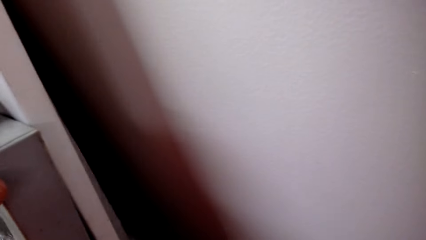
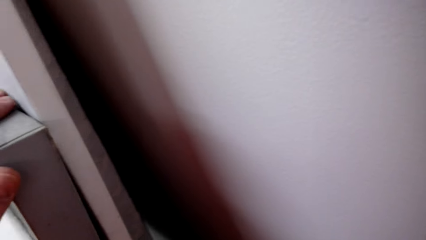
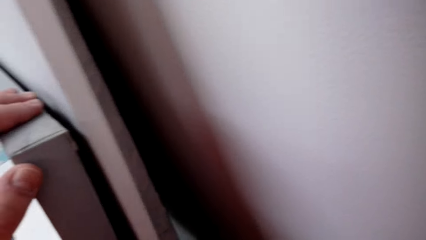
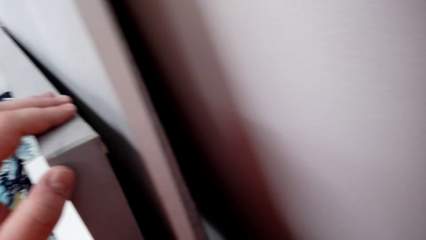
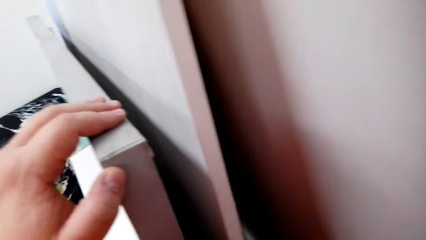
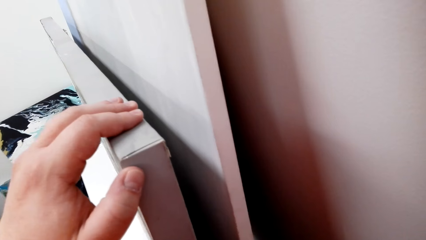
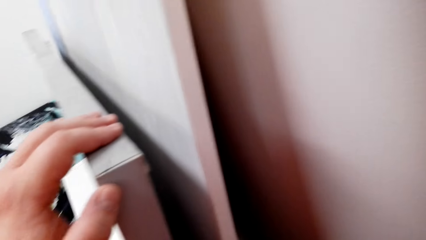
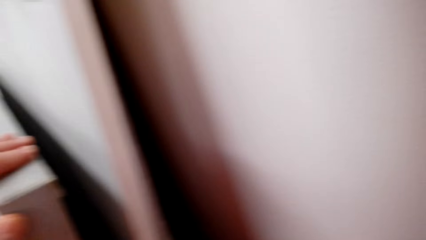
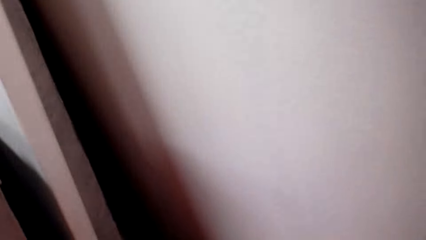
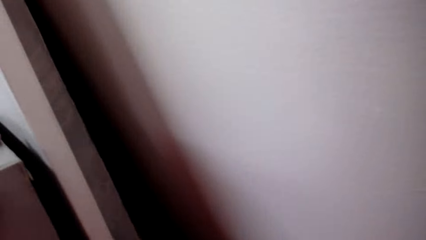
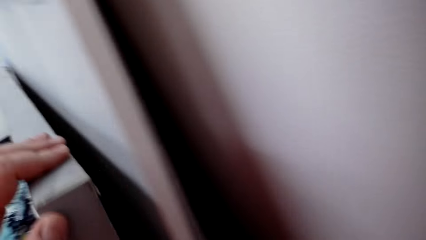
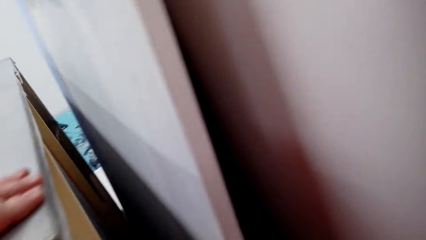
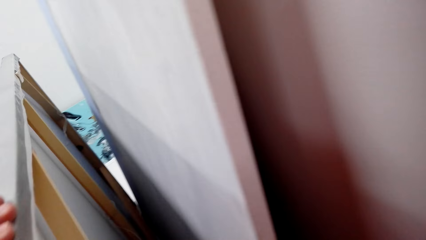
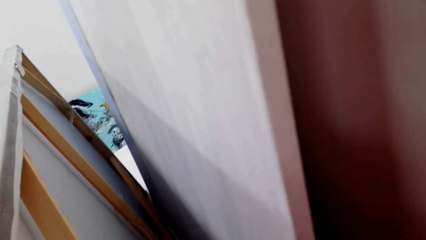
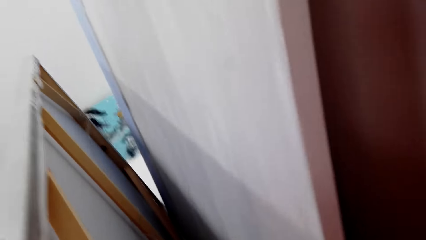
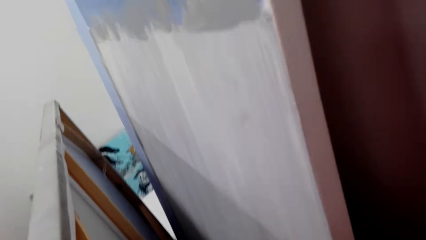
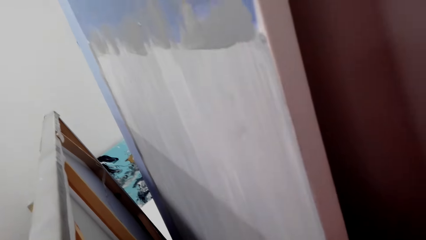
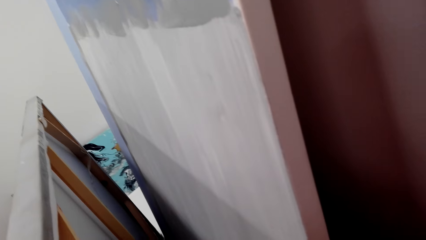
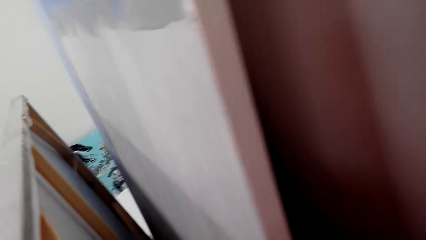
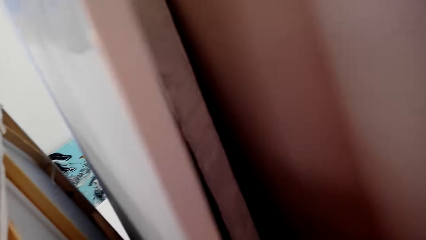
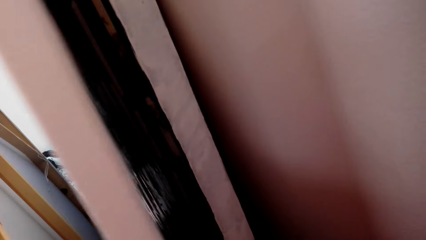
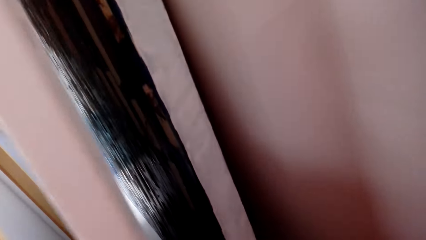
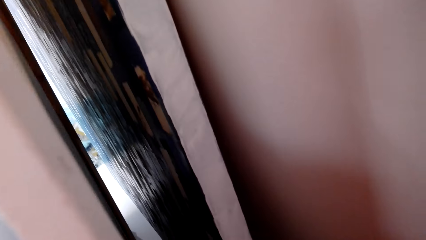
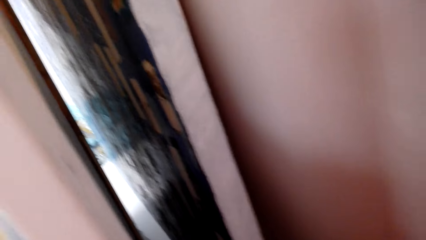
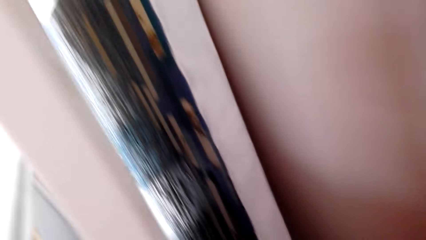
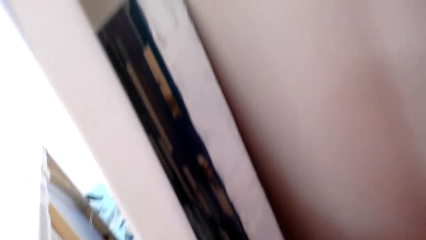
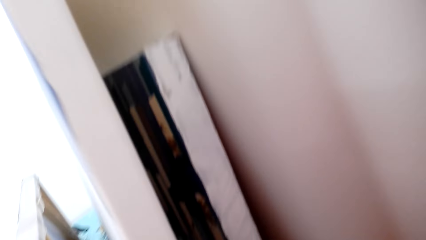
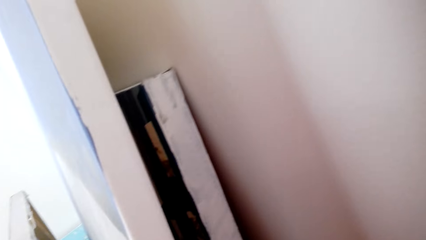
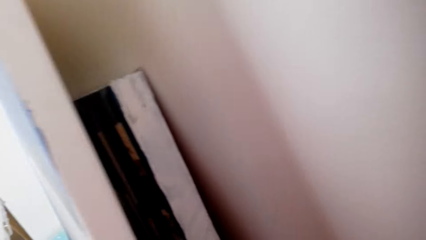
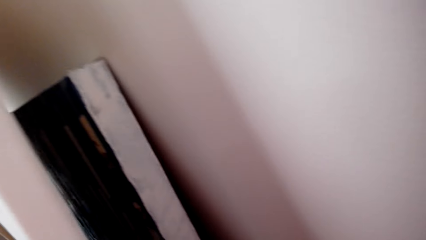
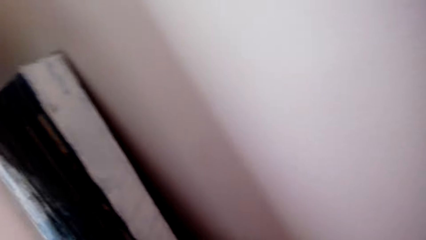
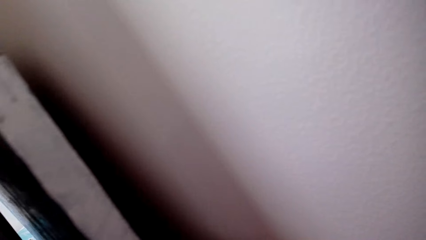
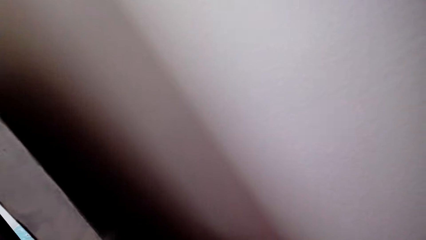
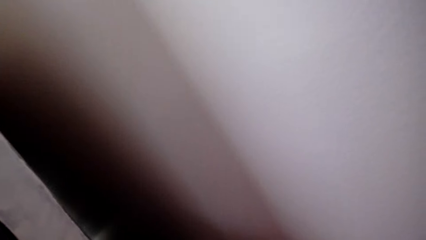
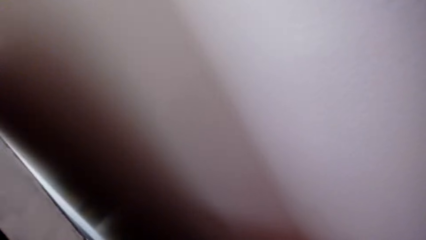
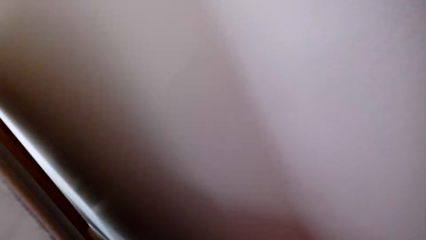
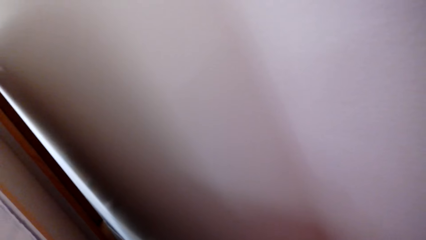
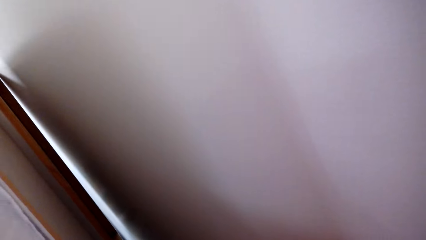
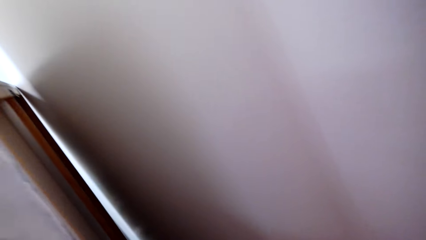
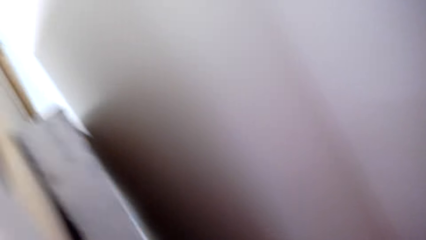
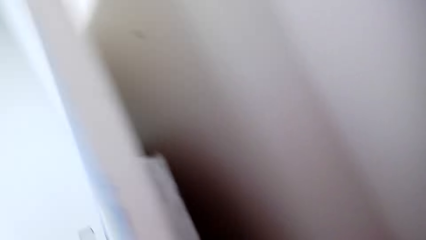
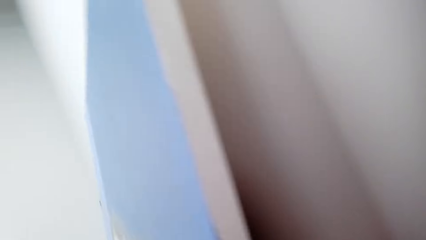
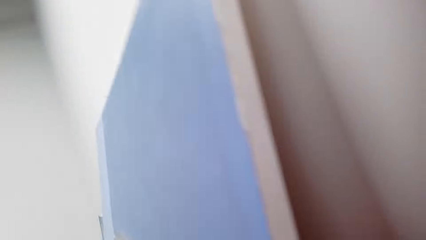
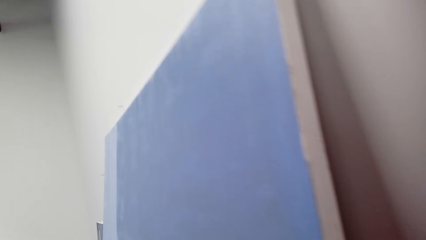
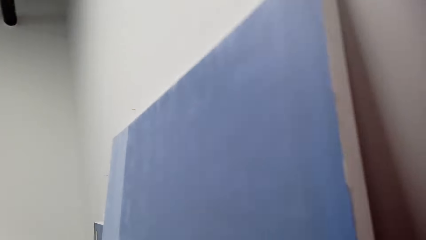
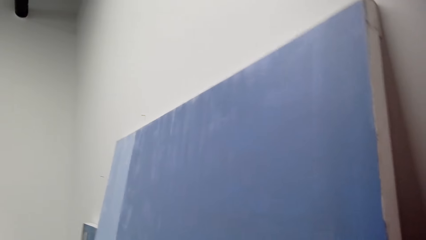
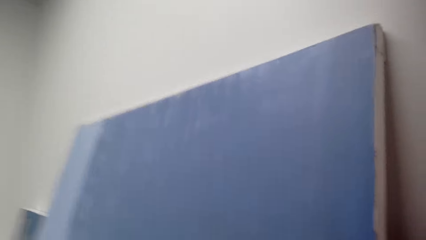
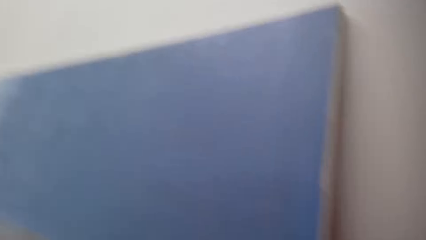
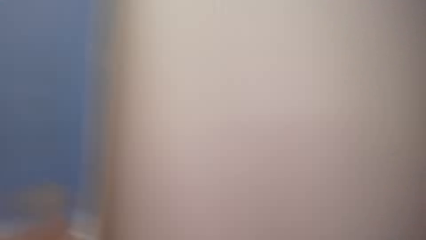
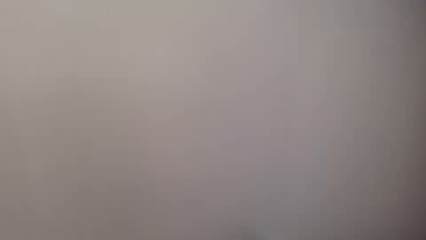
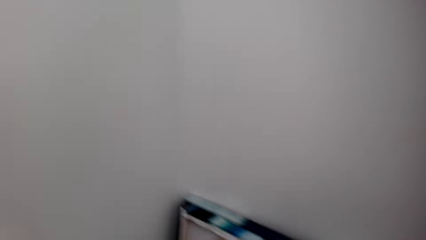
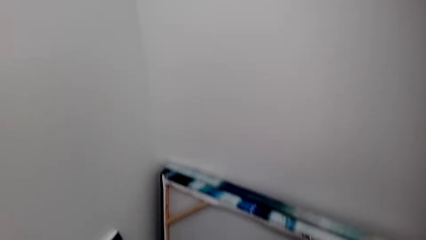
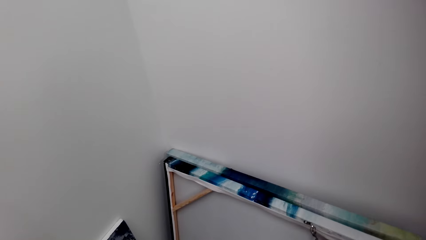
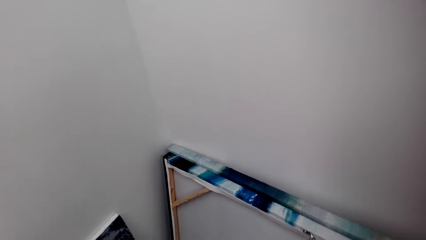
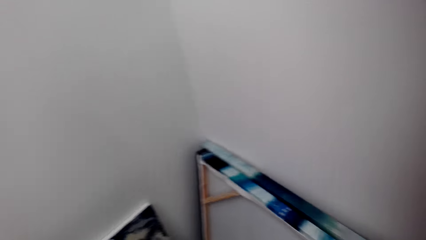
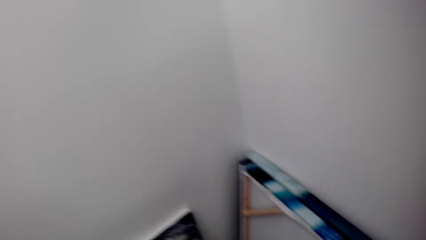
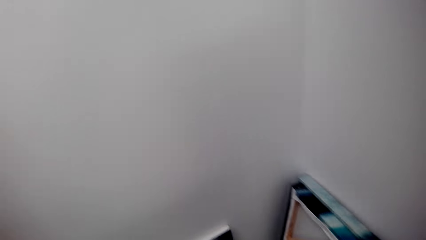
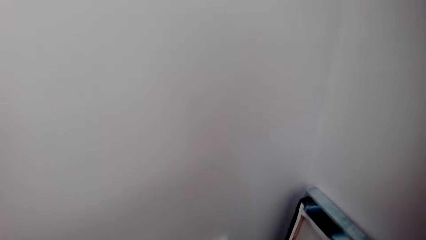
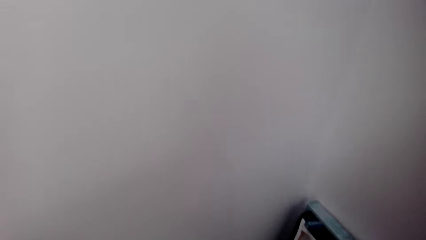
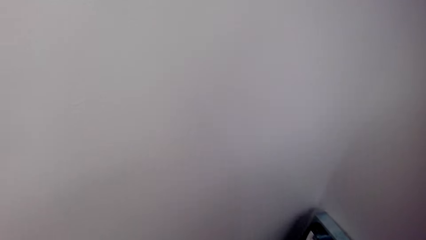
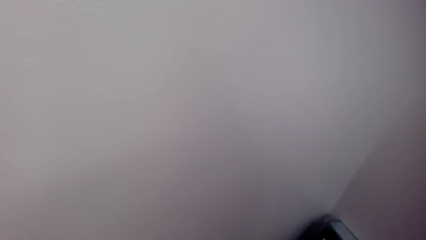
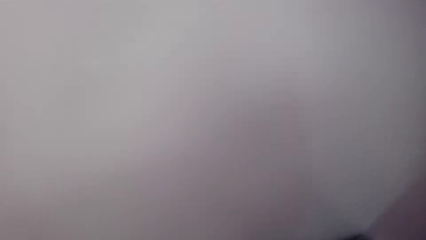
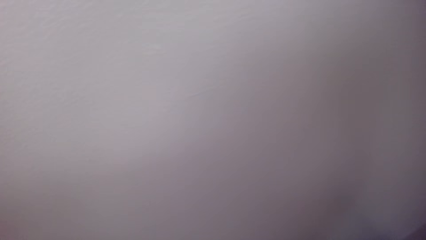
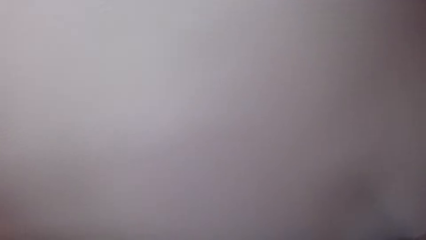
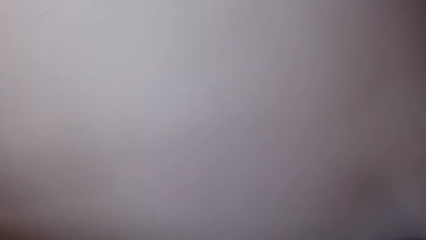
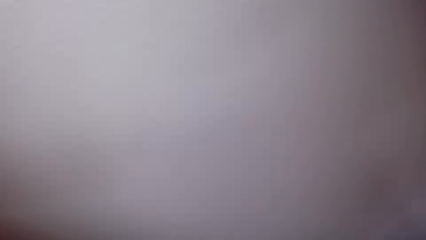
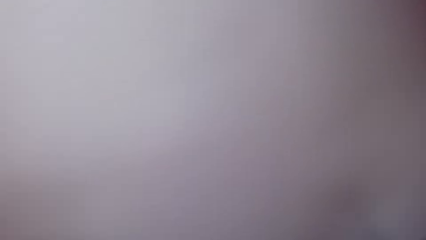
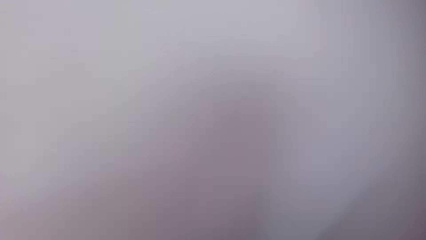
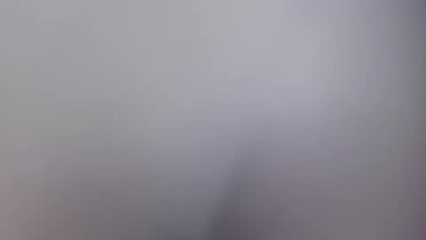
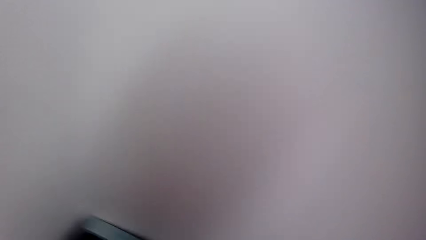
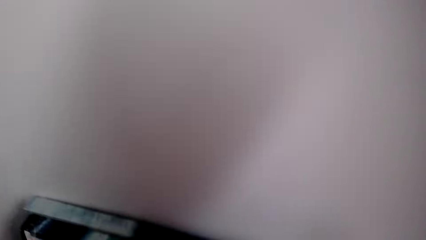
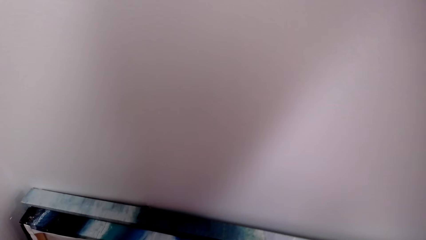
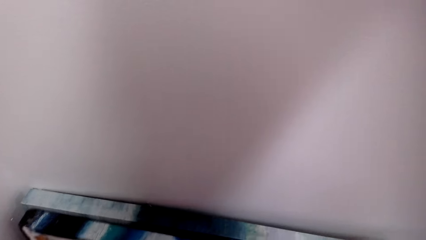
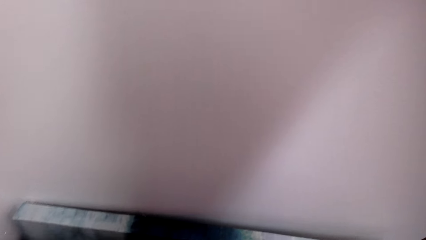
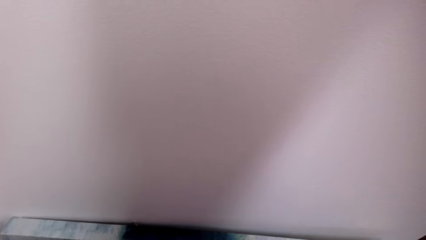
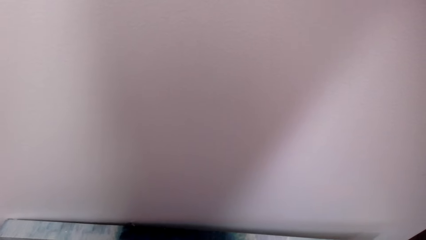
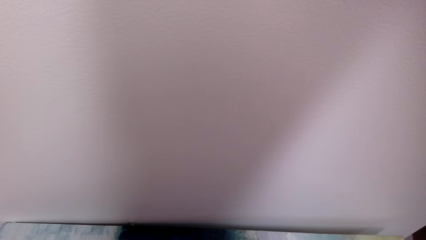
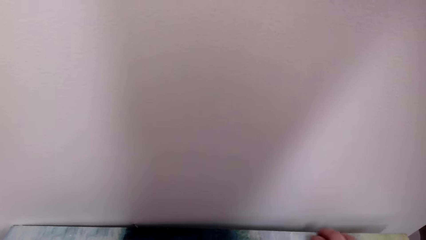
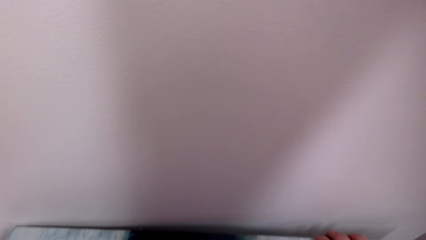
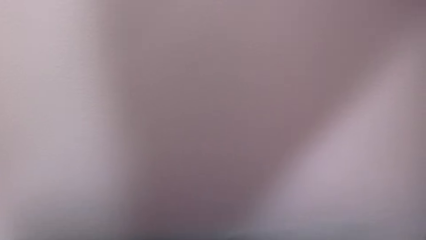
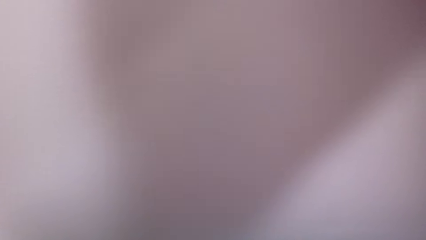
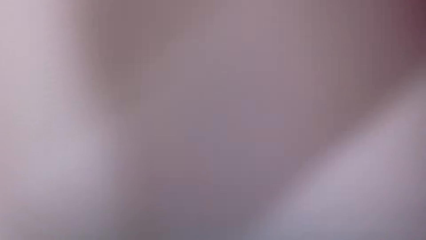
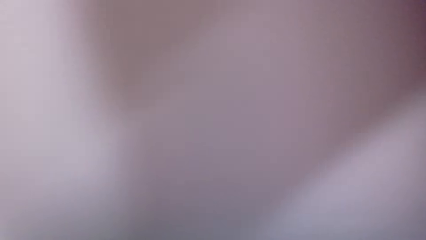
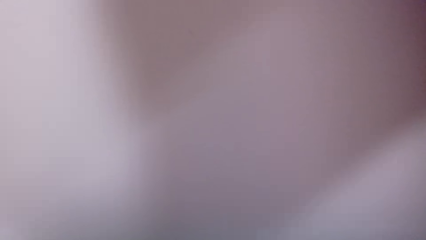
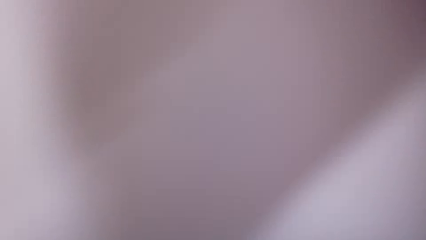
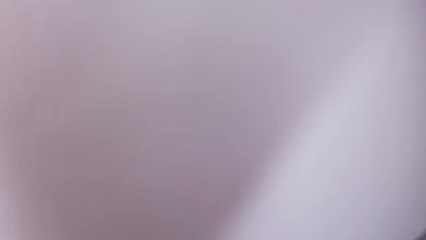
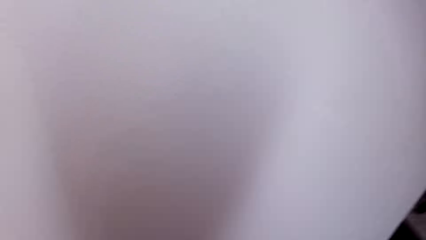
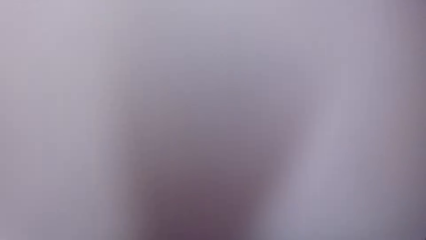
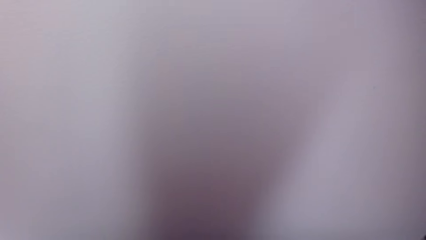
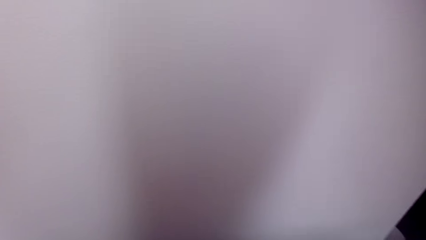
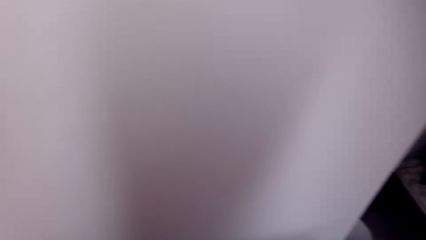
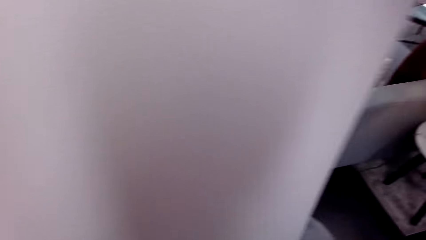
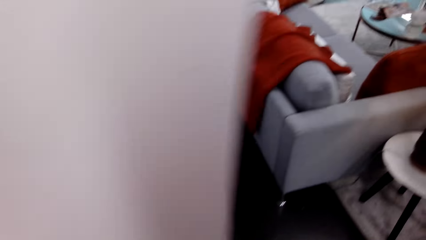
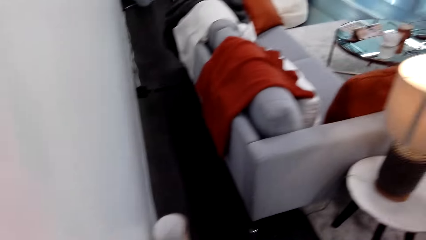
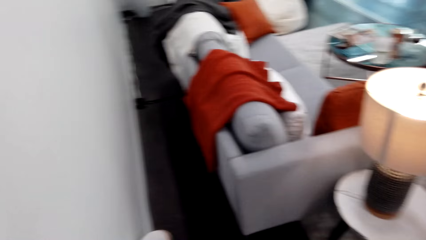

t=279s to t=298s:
The camera wearer touches the wall art pictures. They look on the wall art pictures. They move a wall painting. They look through the wall art pictures. They walk around. They look around.
